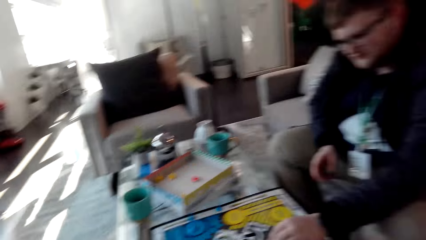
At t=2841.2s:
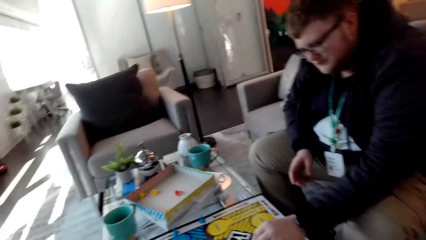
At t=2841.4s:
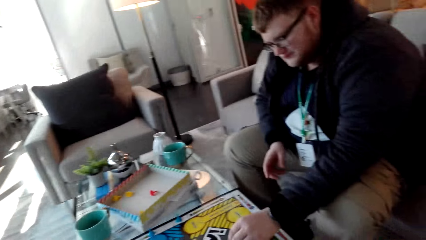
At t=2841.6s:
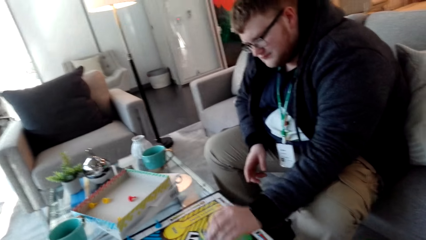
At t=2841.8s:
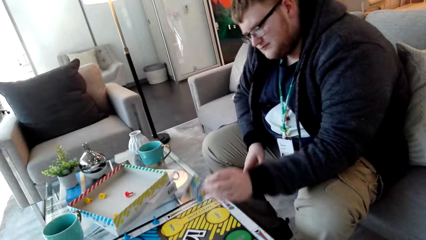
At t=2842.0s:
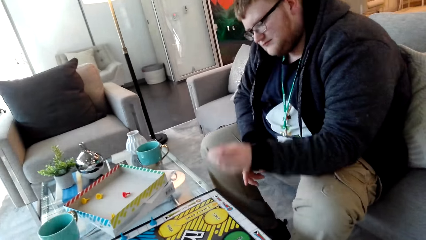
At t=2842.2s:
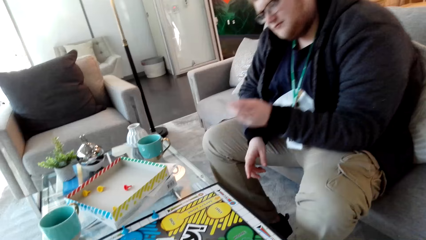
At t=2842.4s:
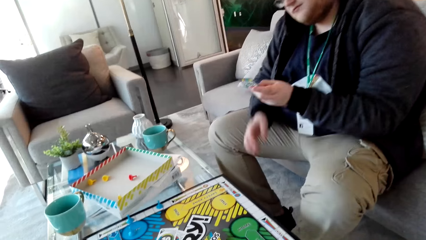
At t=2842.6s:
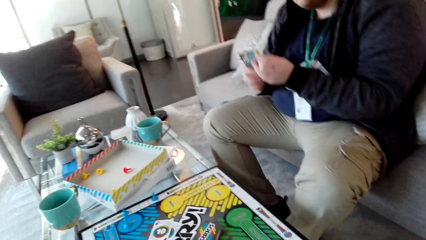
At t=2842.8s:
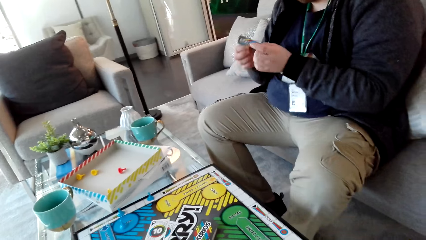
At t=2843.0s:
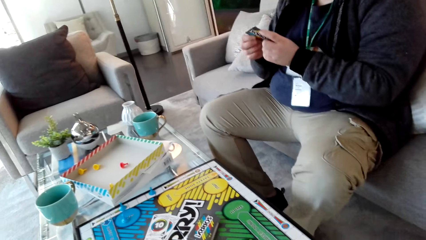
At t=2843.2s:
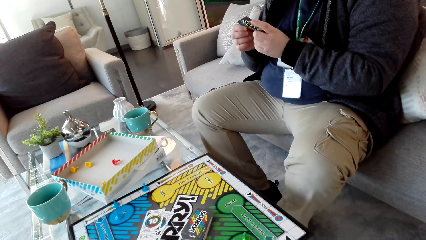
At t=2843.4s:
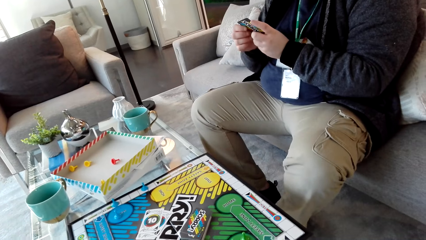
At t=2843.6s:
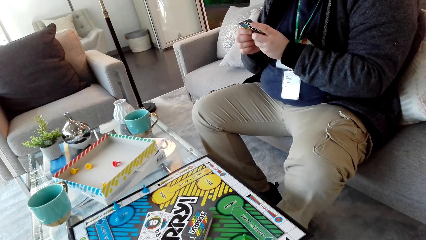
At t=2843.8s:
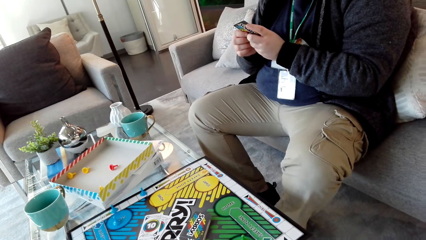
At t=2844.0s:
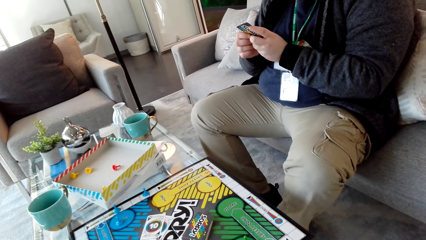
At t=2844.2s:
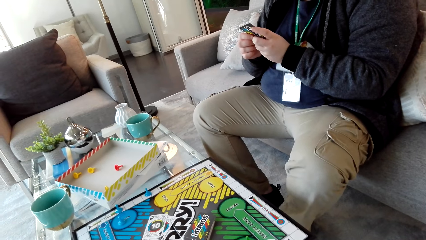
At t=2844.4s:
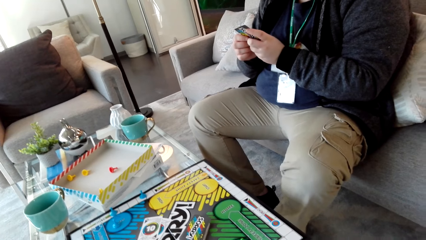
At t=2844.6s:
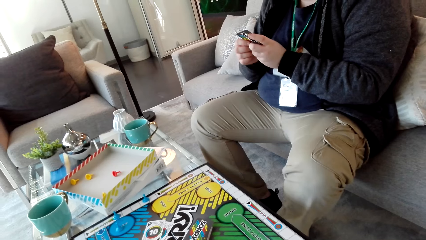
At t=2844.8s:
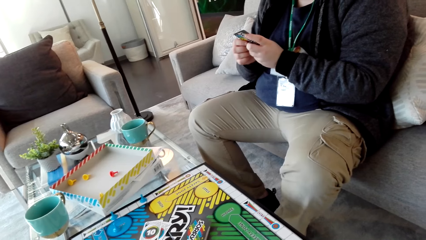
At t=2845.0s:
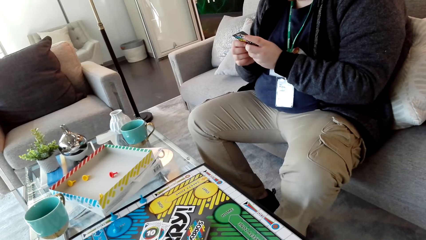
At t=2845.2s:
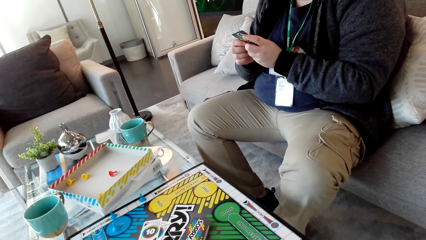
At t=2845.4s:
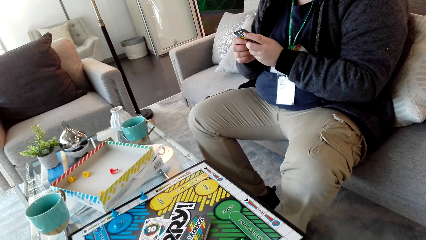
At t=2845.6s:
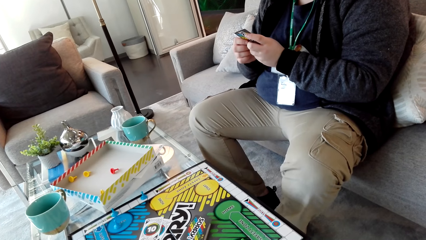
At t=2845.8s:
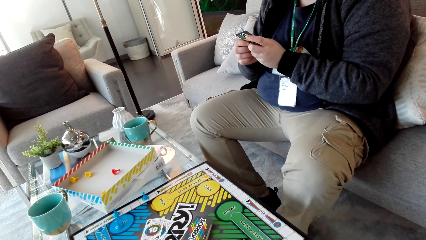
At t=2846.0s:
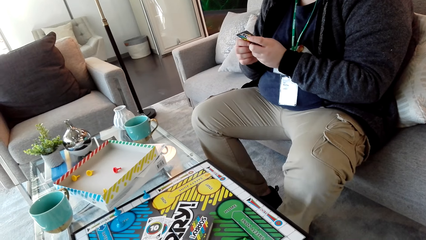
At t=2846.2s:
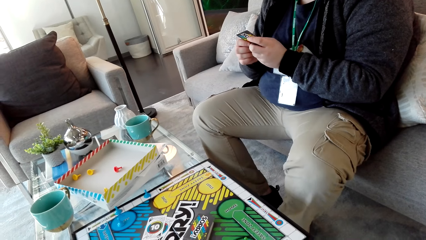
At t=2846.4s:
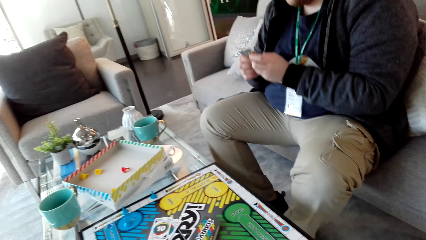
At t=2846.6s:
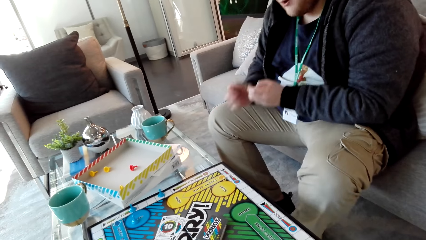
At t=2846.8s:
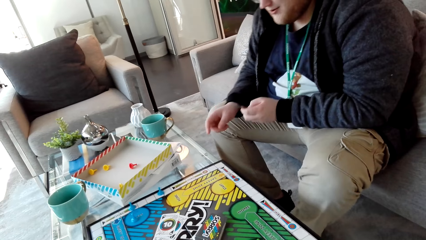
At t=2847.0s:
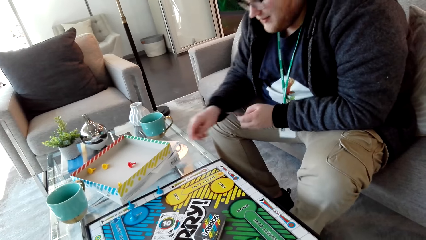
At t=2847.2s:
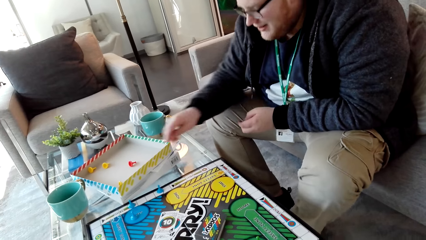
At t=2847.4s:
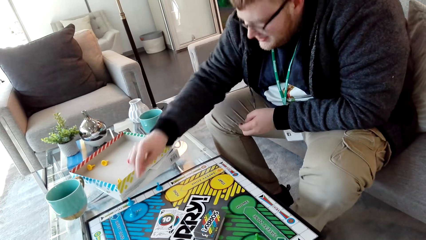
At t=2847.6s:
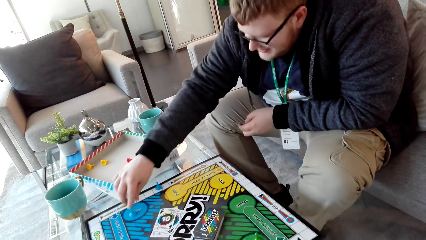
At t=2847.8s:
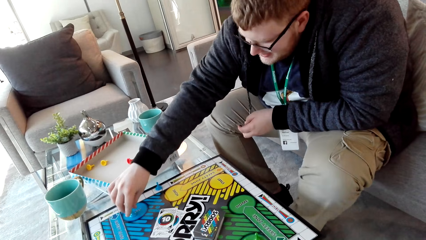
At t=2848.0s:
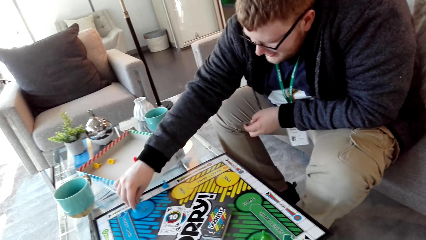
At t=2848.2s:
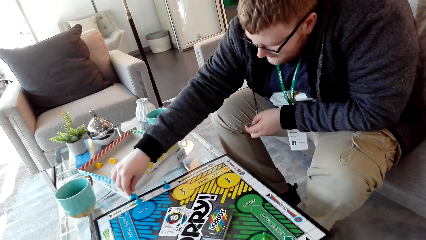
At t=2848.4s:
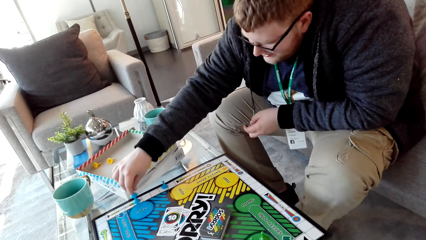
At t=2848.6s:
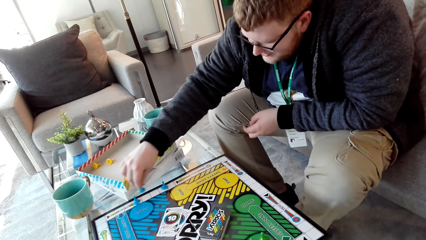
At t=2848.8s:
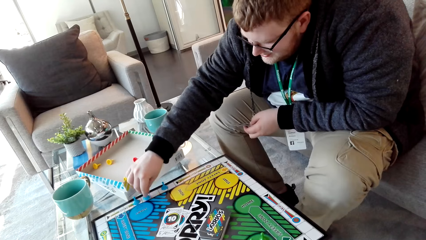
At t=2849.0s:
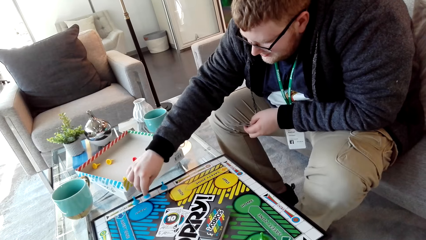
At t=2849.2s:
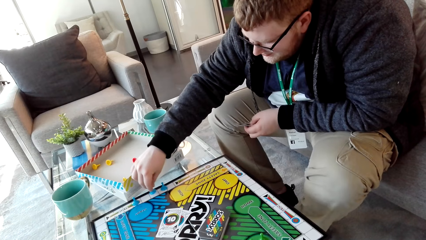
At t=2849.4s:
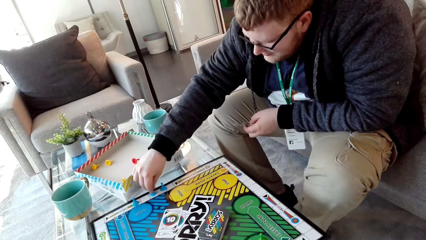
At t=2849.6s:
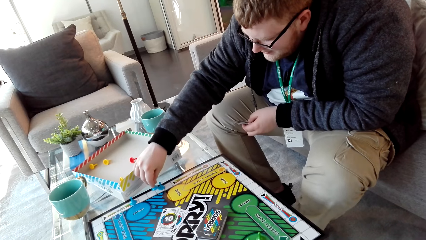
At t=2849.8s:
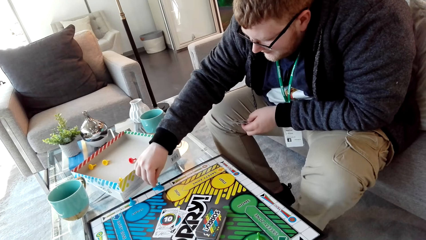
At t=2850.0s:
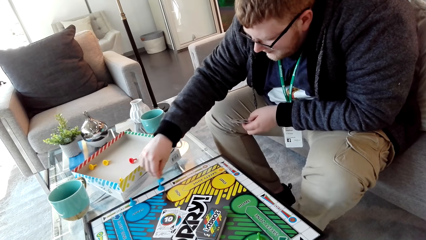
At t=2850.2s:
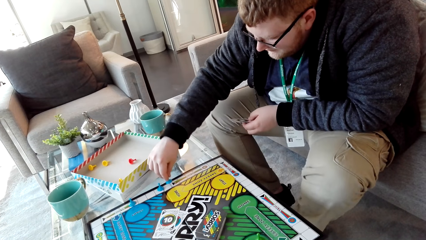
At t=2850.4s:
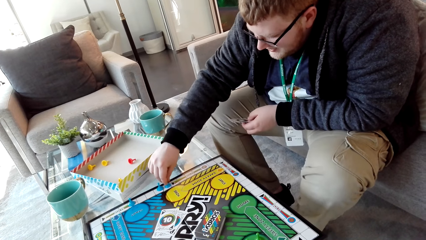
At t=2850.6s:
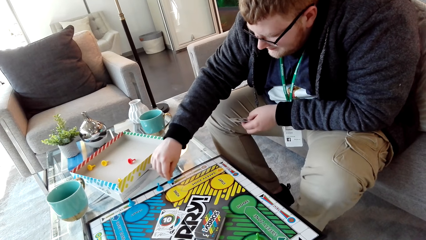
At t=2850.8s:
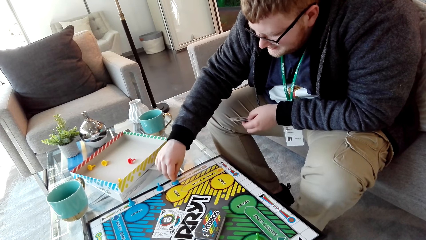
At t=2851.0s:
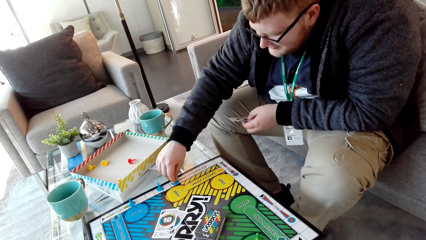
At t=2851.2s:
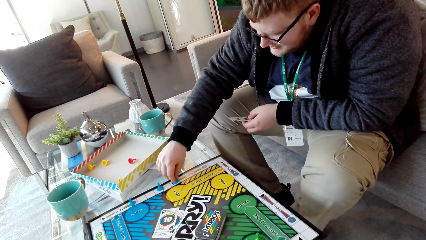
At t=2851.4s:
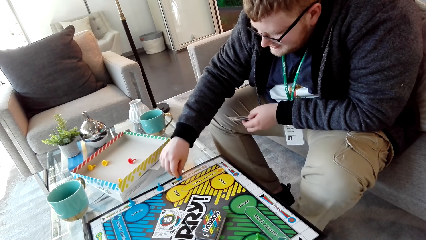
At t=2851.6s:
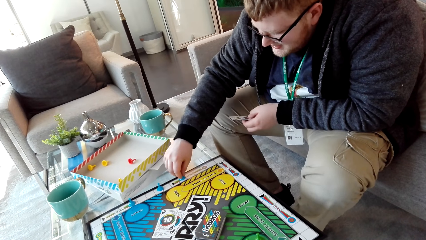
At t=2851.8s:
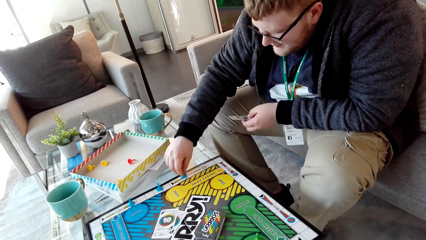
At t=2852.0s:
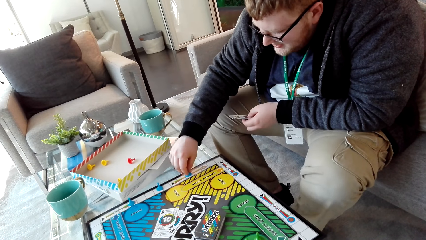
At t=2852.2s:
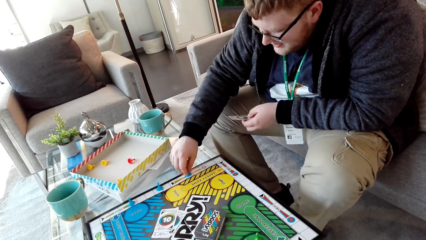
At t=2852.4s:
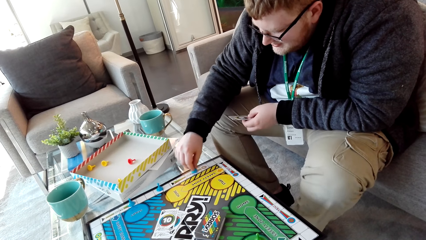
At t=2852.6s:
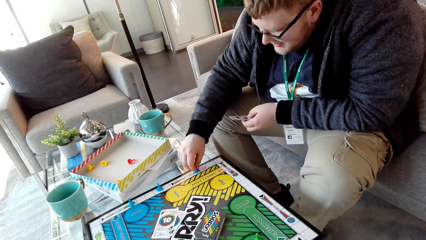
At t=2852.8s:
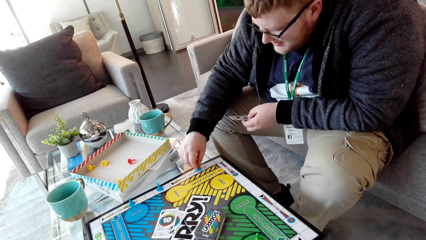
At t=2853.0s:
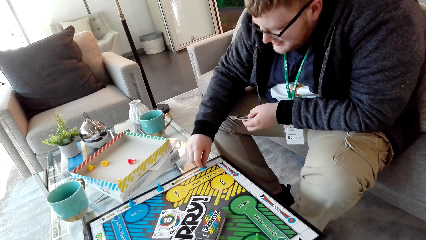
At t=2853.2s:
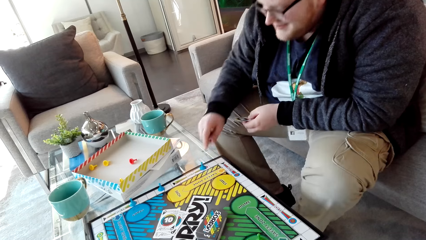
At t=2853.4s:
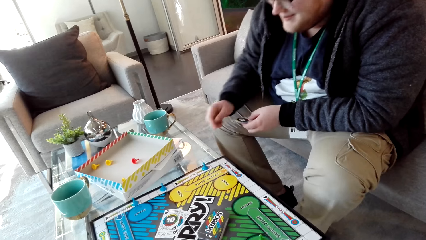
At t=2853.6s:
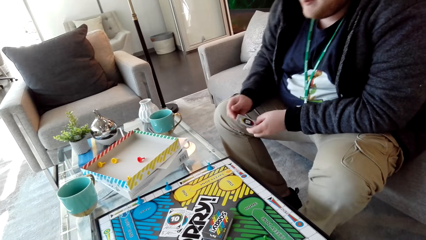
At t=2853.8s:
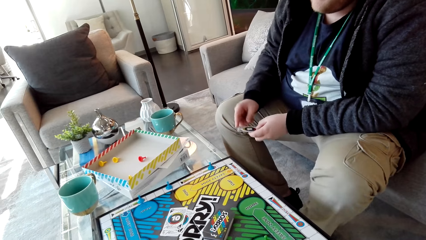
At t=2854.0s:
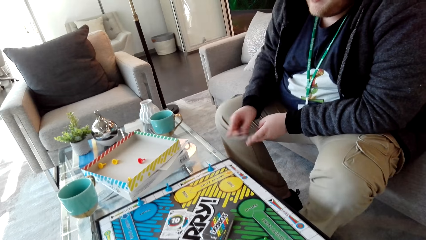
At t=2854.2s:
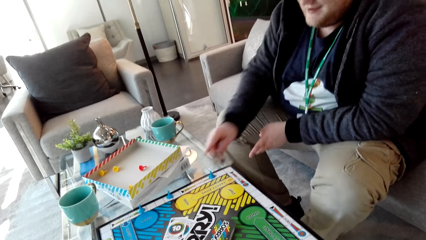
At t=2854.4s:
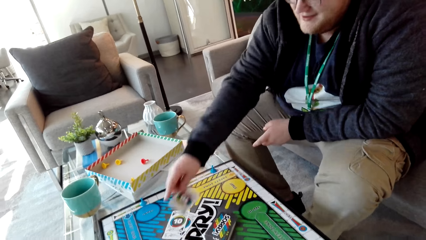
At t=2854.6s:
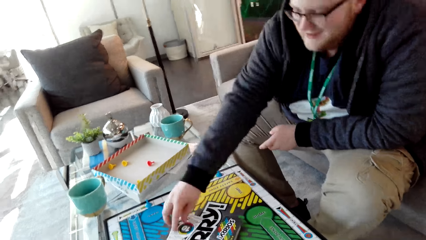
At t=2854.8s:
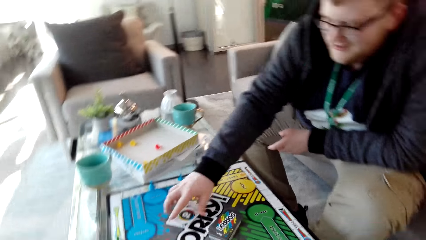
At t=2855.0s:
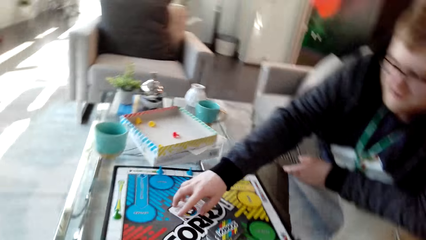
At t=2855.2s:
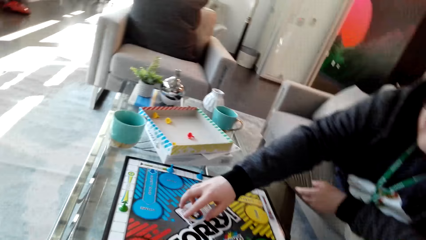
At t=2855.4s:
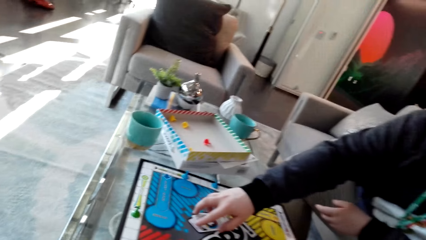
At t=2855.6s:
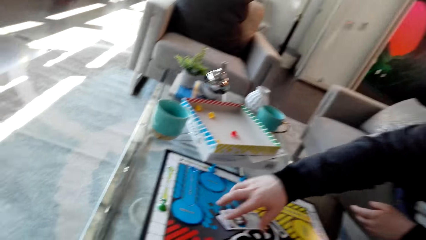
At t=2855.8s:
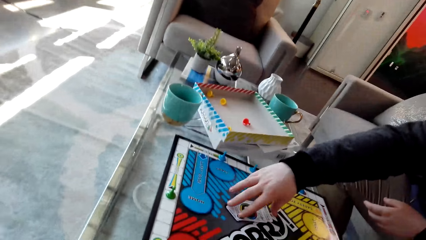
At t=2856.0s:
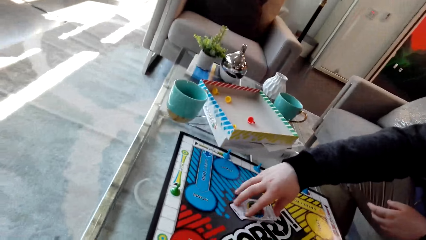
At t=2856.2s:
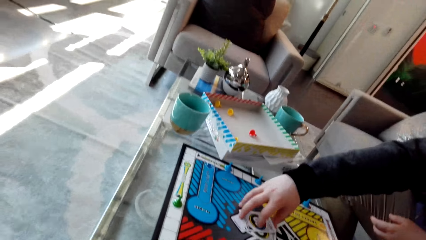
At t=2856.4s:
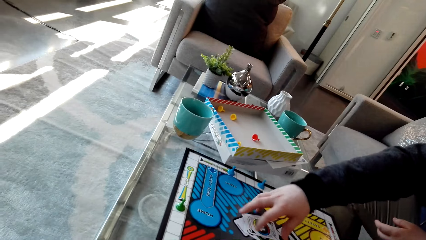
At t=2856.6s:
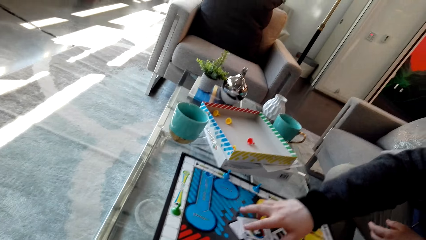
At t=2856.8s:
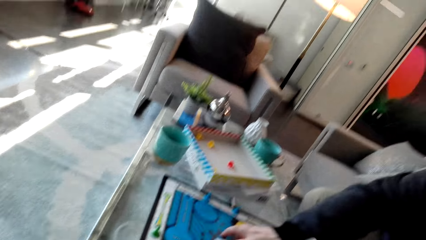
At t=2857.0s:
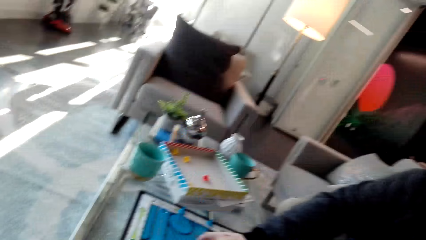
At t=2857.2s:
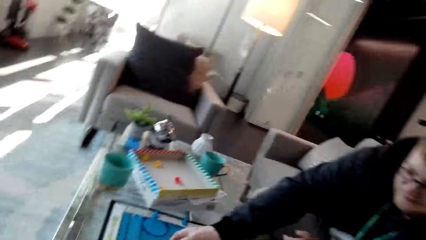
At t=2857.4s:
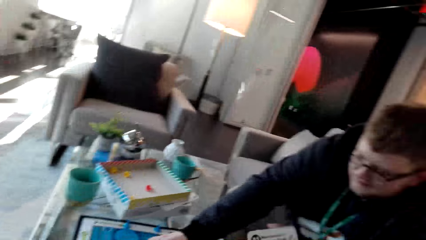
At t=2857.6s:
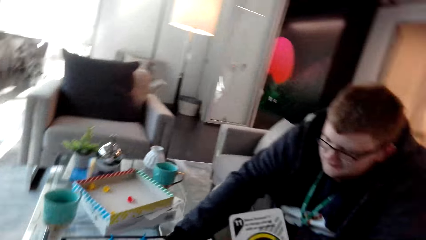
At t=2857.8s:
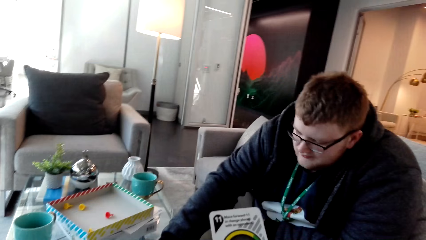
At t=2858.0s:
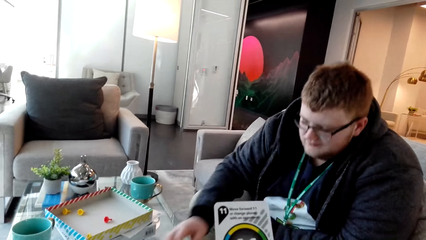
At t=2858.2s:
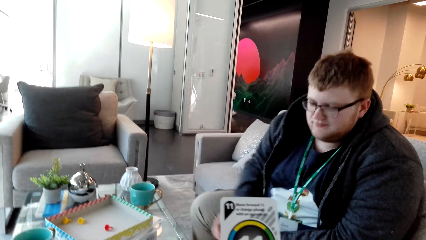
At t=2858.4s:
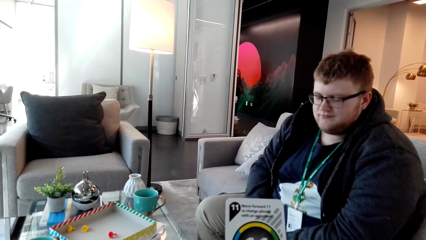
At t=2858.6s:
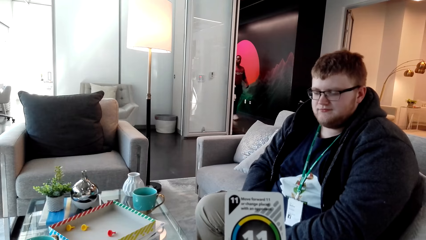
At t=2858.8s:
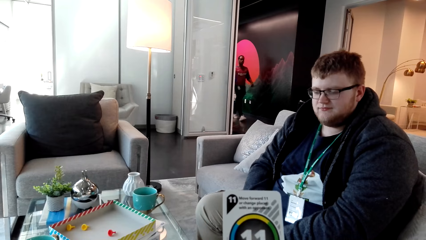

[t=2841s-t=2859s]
A man picks a card from the chess board. The man examines the card. The man moves the pawn across the chess board. The man picks the dice and moves the dice. The camera wearer drops the dice. The man places the card on the chess board. The camera wearer looks around.
